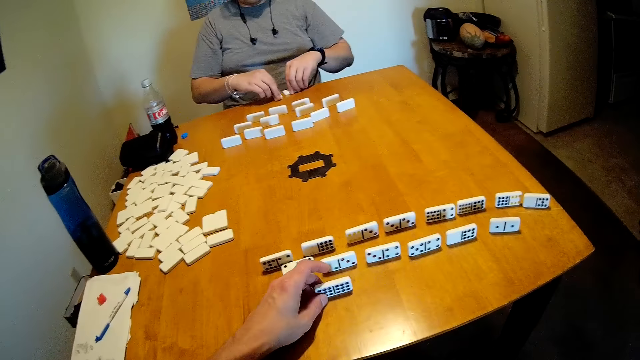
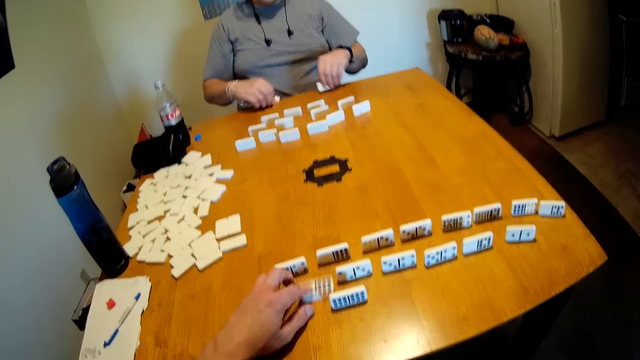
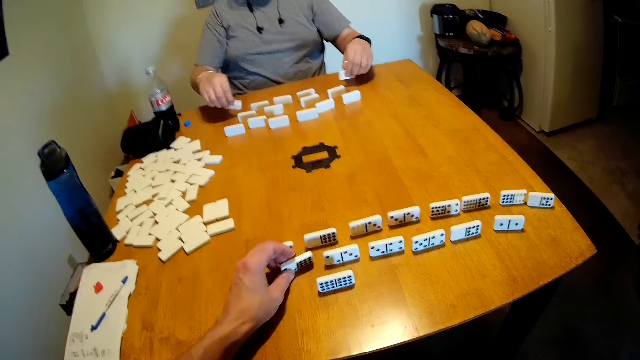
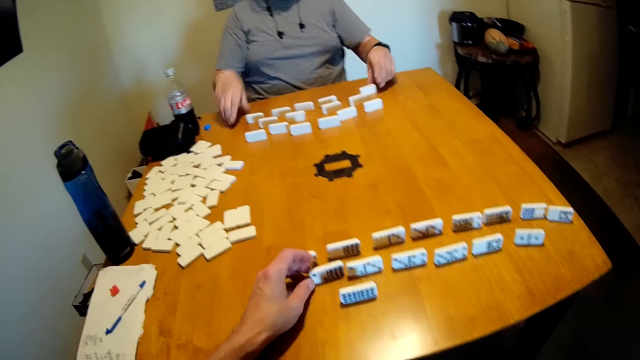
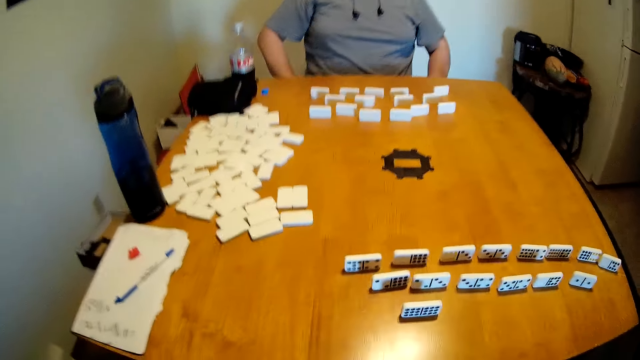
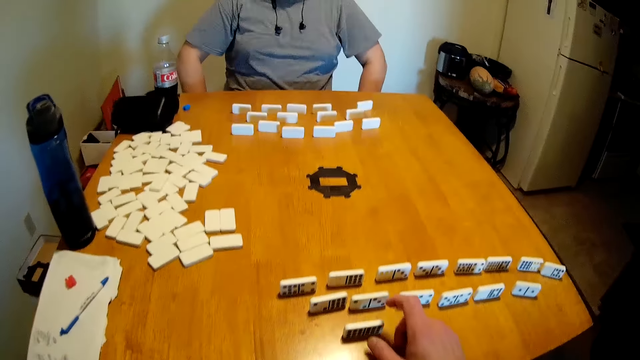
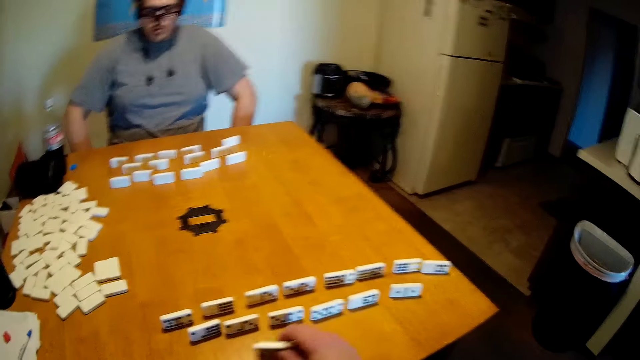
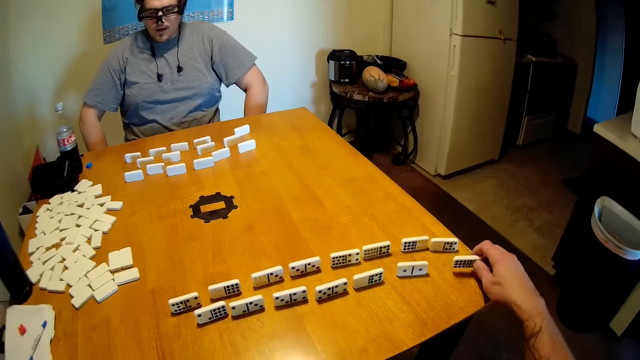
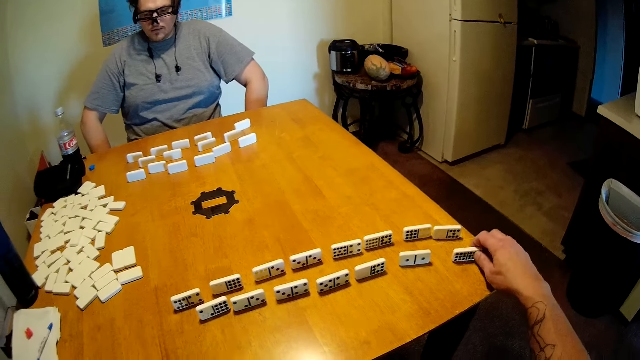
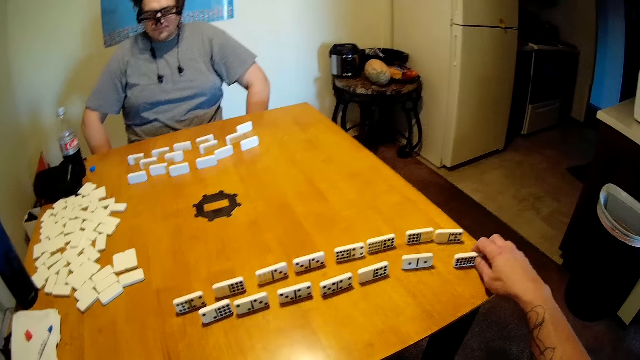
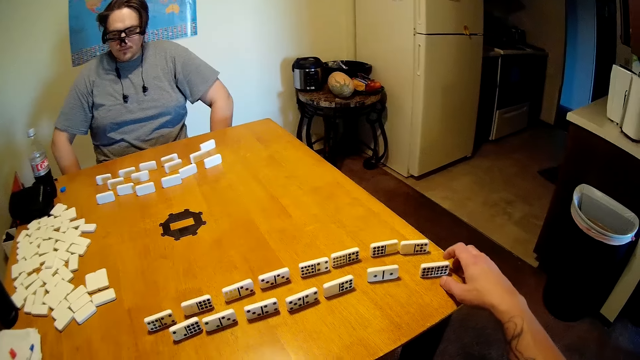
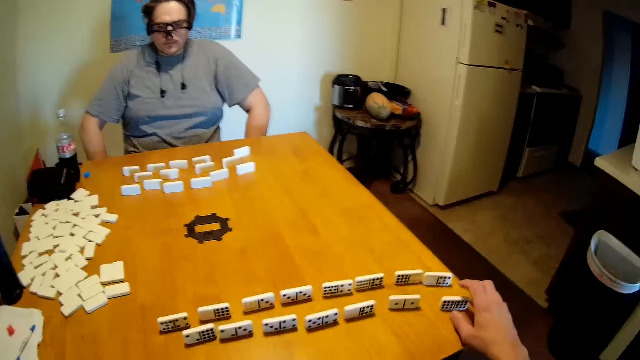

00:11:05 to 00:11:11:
The camera wearer arranges the dominoes. They hold the dominoes. They arrange the dominoes. A man puts the dominoes under the table. The camera wearer holds the dominoes. They arrange the dominoes.

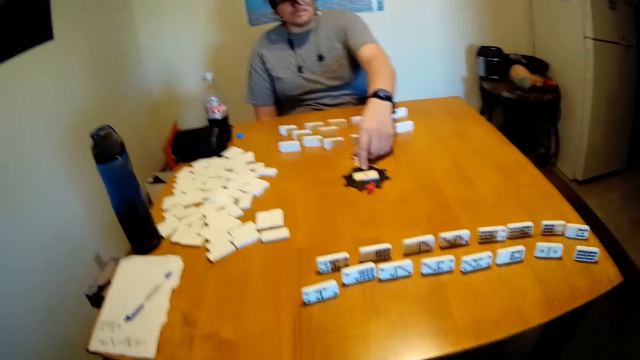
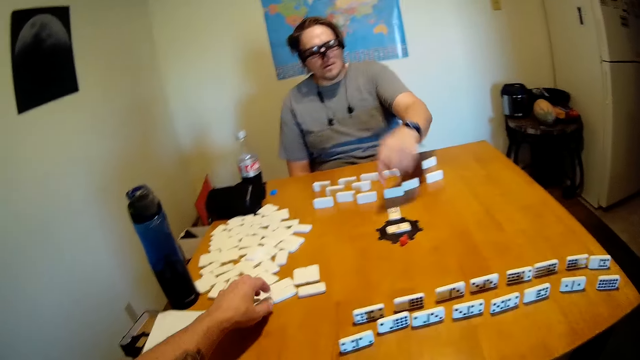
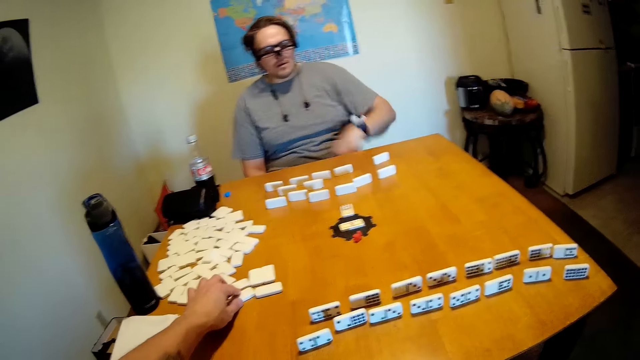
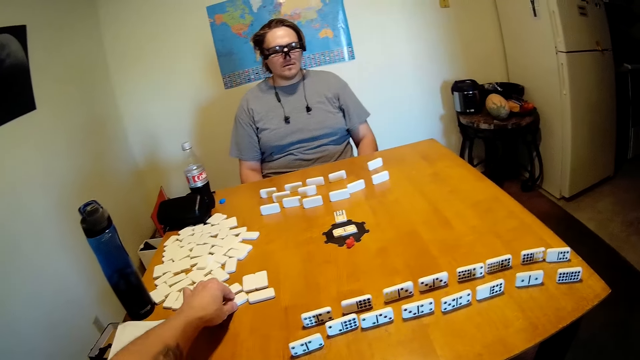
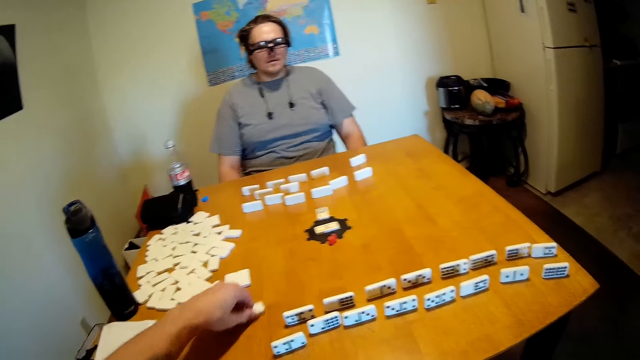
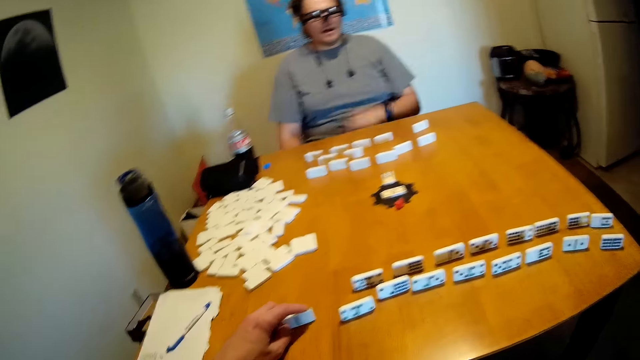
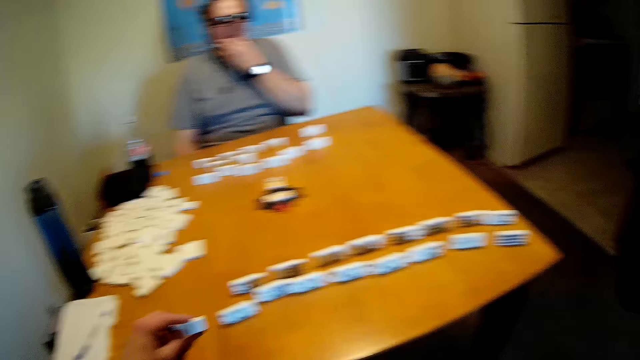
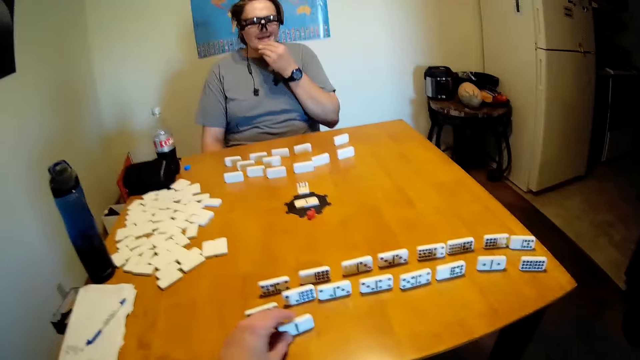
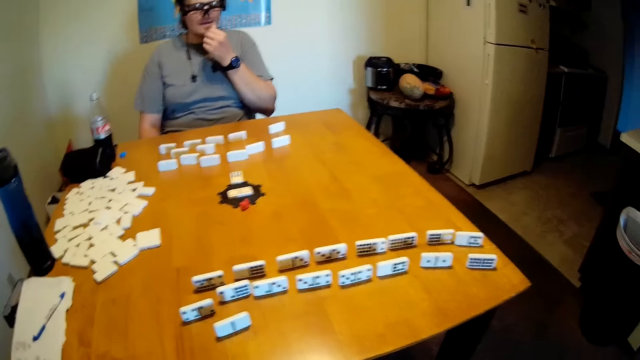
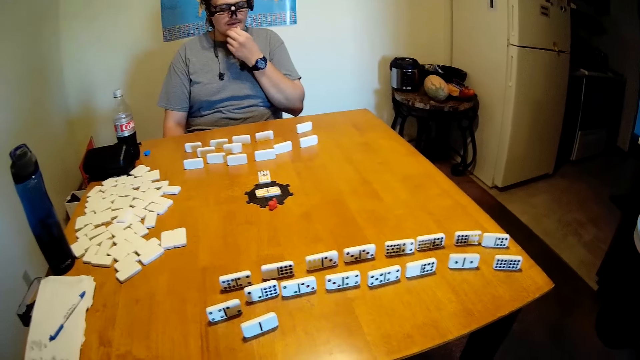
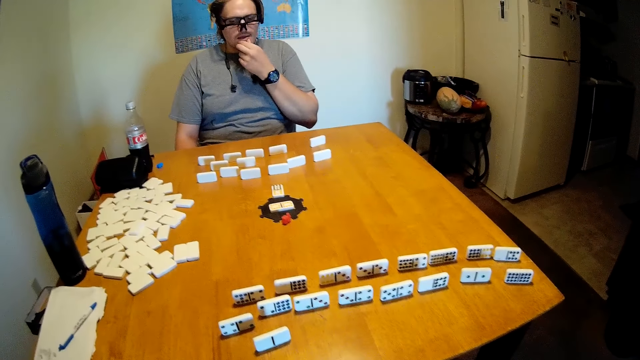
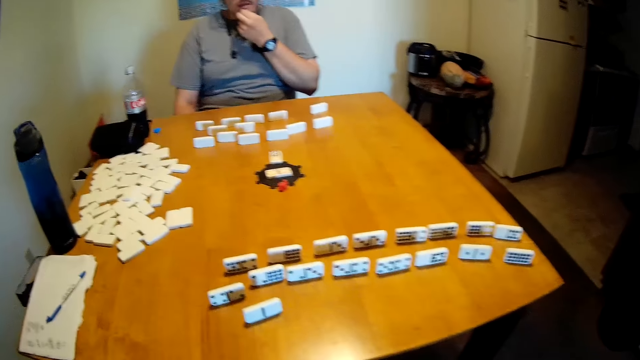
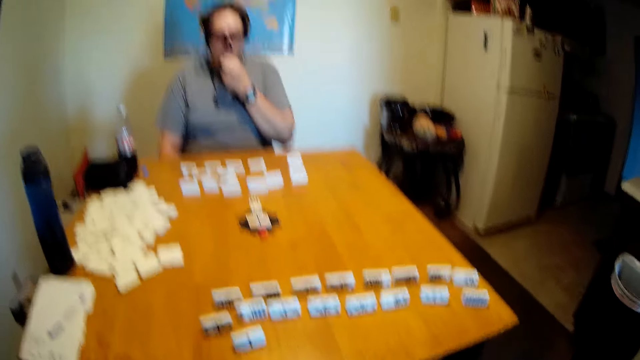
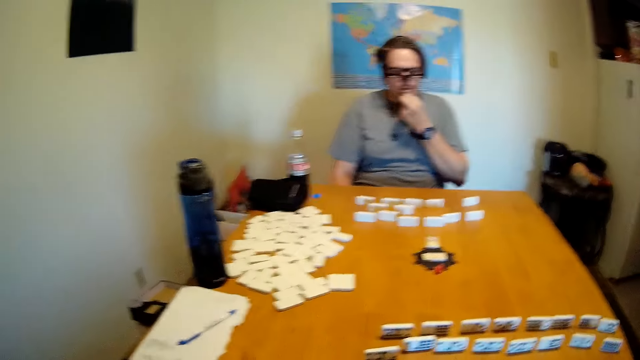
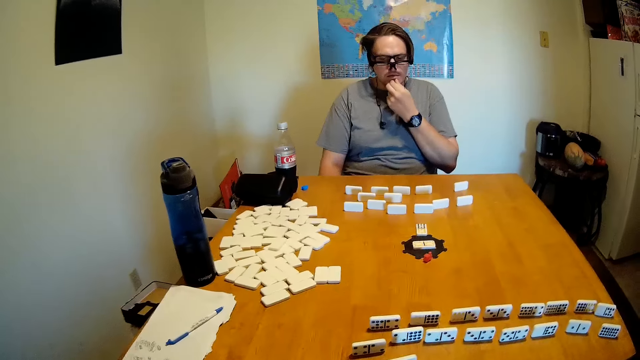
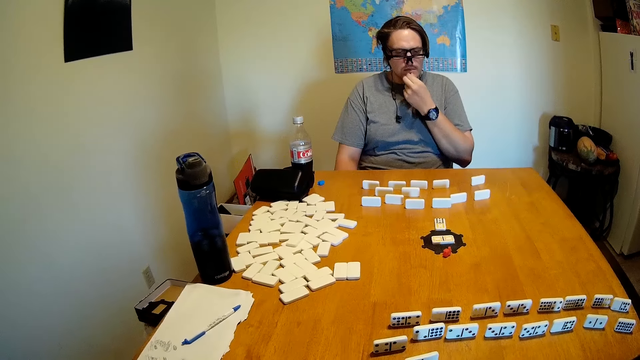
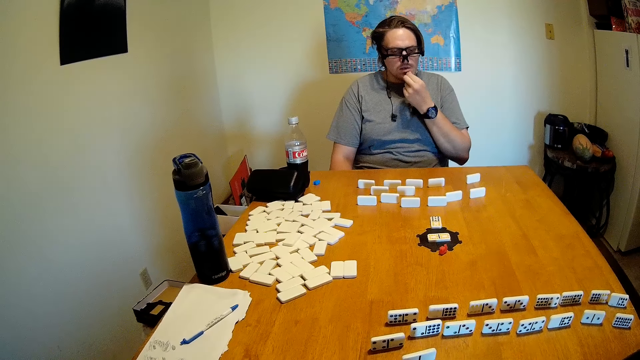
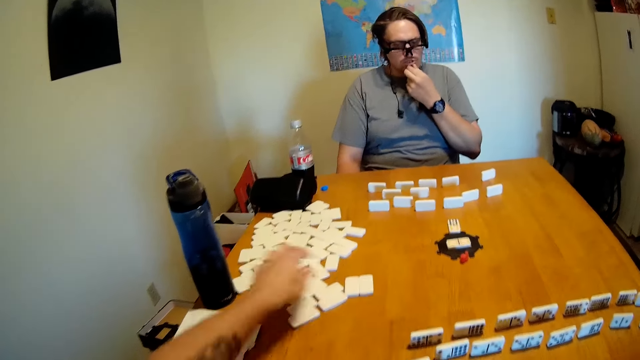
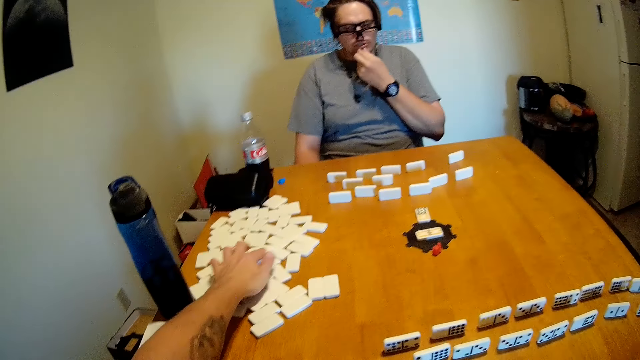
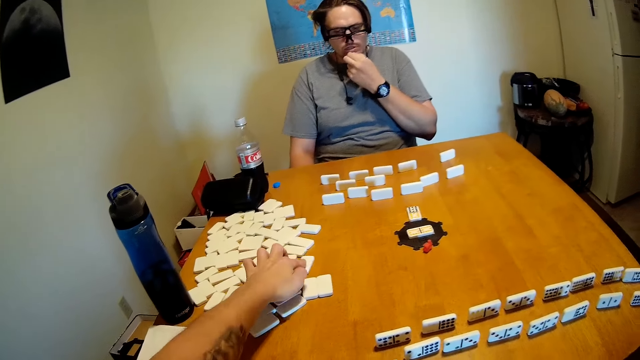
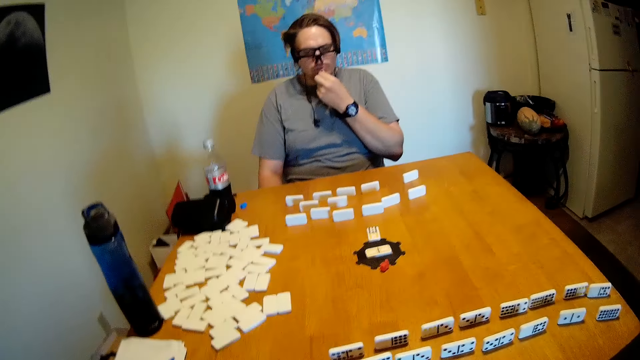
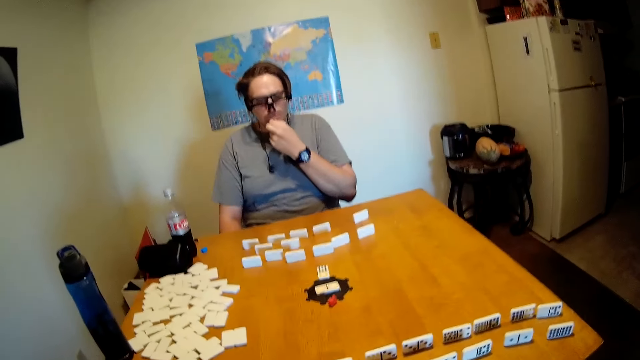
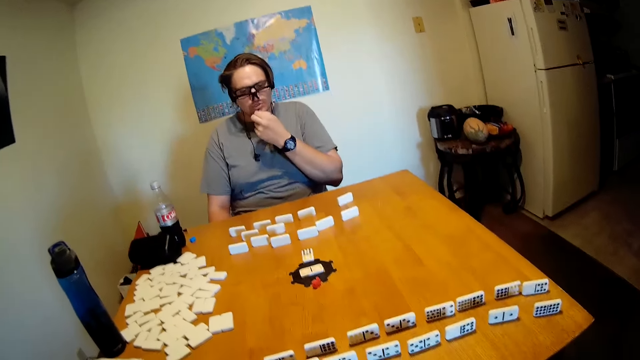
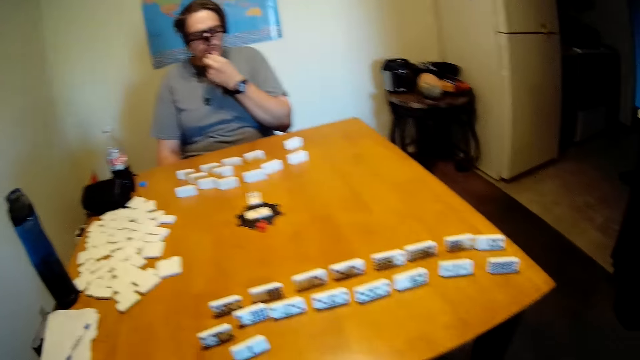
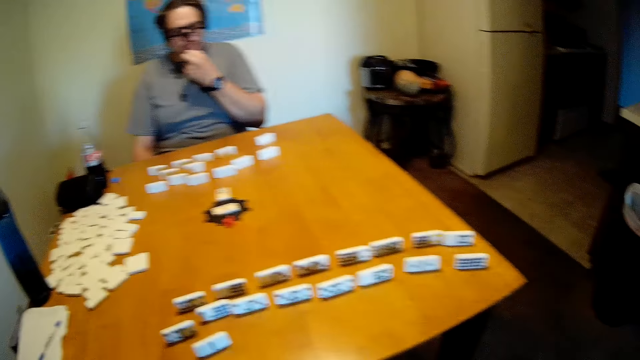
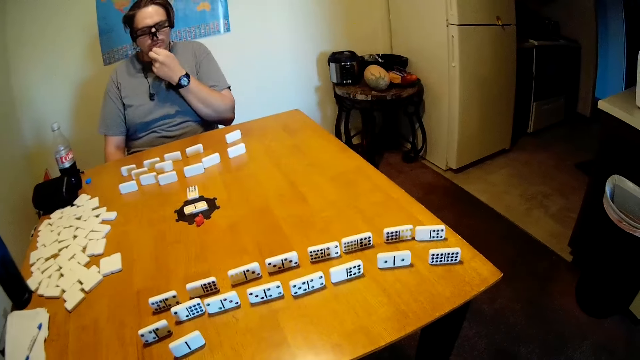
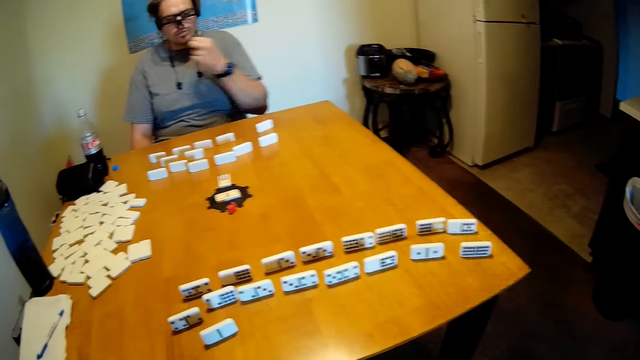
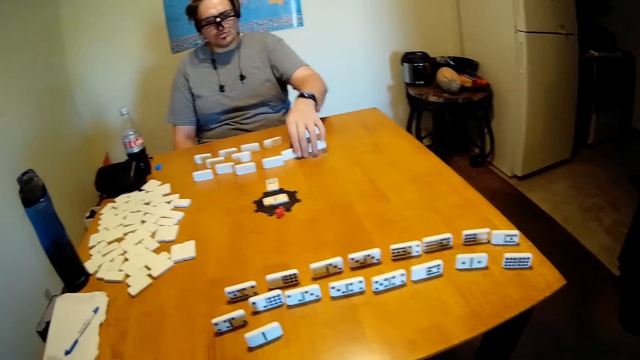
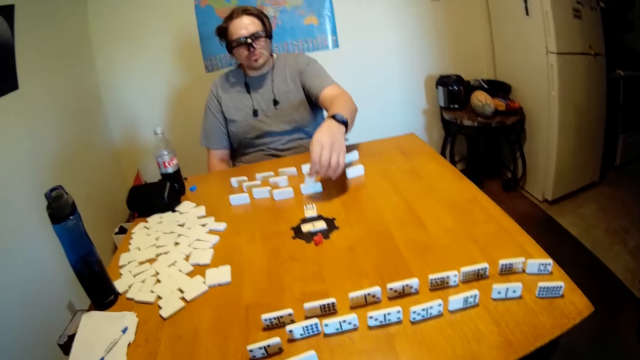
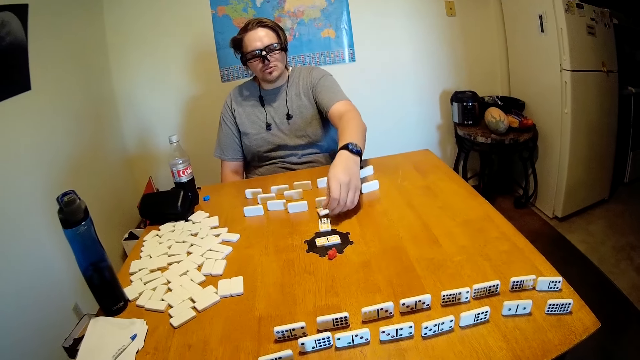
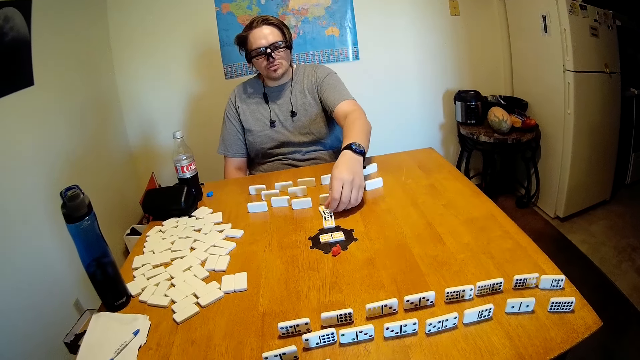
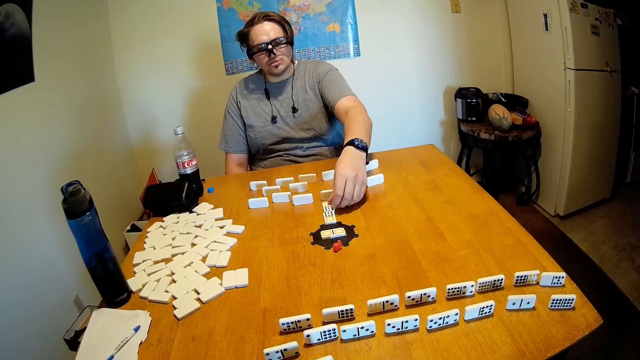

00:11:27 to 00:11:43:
The camera wearer picks up a domino from the table. They arrange the dominoes. They put the domino on the table. They look at the dominoes on the table. A man touches the mouth. The camera wearer touches the dominoes. They look at the dominoes on the table. The man picks up the dominoes and puts the dominoes on the table.
